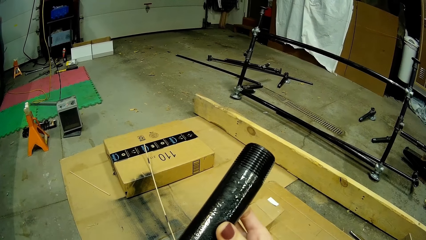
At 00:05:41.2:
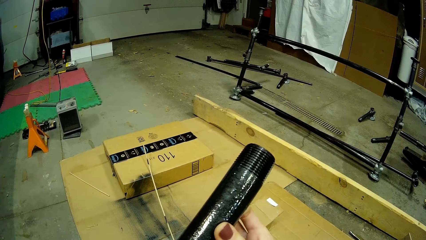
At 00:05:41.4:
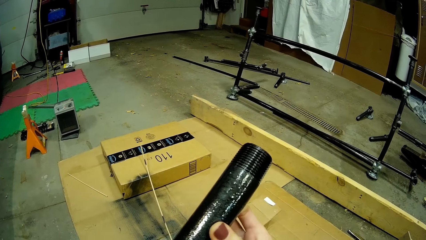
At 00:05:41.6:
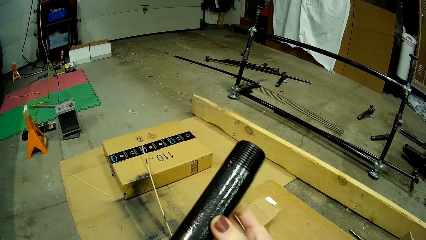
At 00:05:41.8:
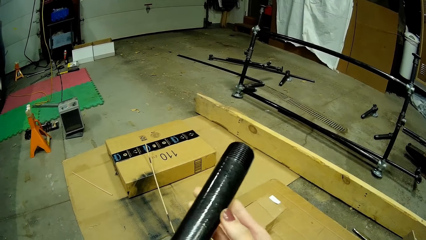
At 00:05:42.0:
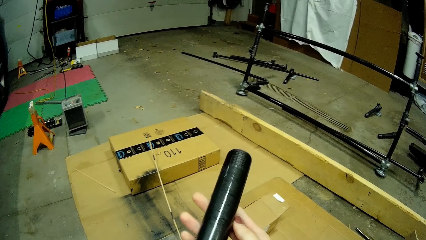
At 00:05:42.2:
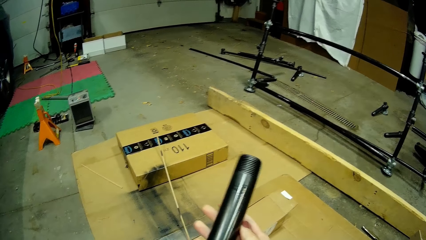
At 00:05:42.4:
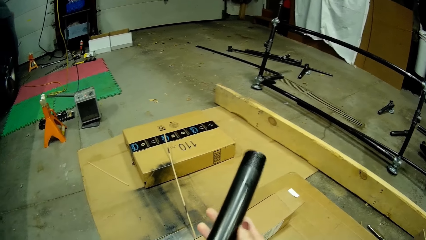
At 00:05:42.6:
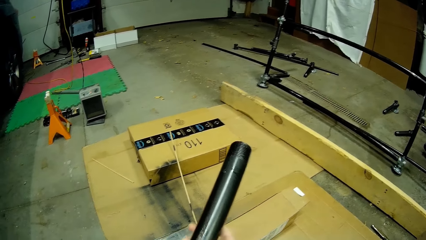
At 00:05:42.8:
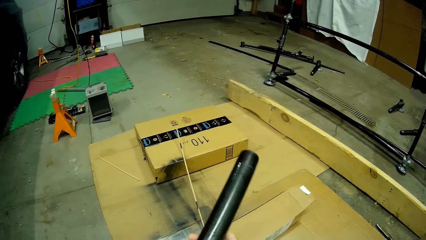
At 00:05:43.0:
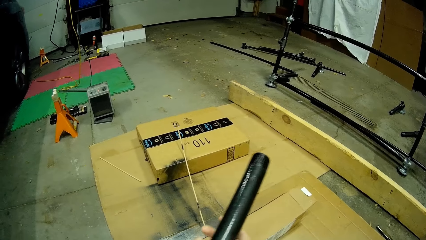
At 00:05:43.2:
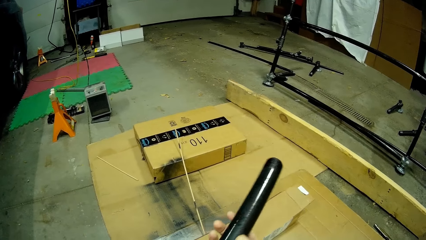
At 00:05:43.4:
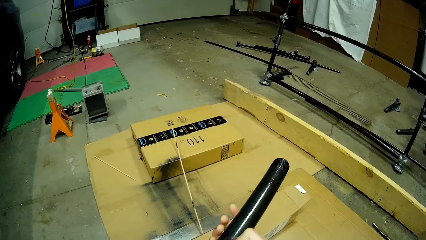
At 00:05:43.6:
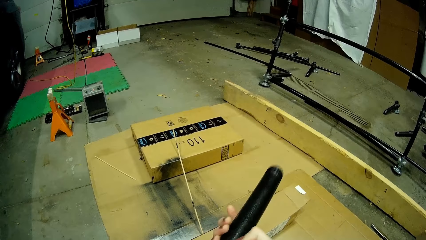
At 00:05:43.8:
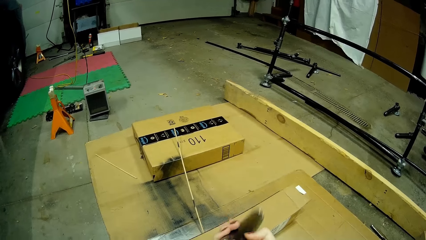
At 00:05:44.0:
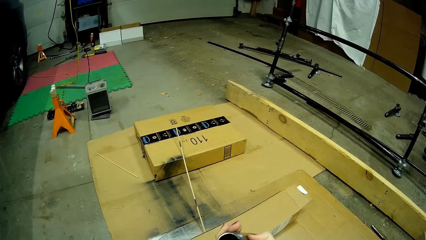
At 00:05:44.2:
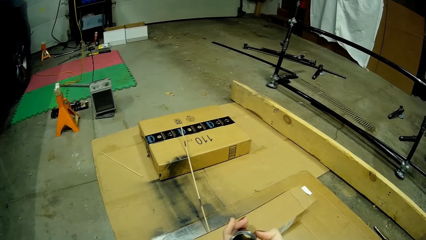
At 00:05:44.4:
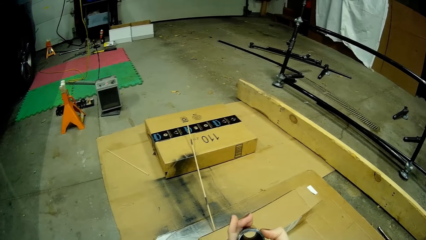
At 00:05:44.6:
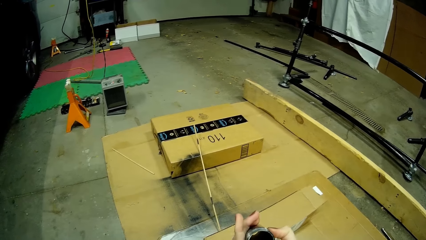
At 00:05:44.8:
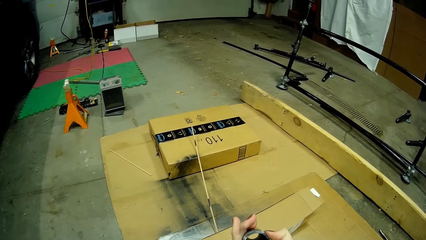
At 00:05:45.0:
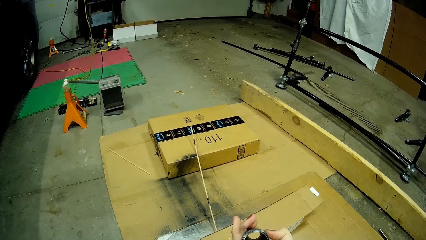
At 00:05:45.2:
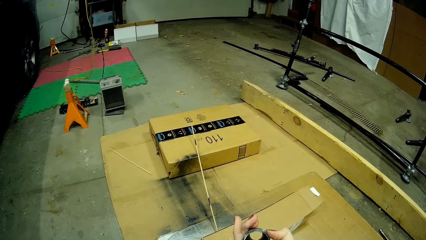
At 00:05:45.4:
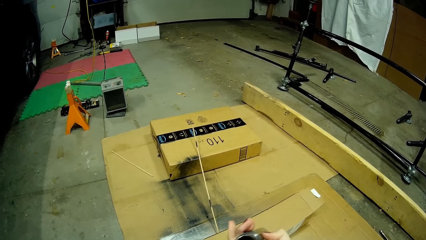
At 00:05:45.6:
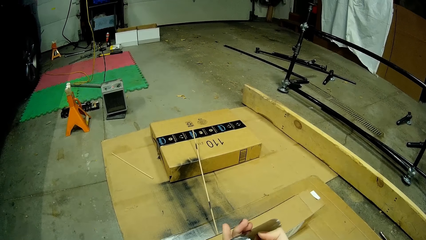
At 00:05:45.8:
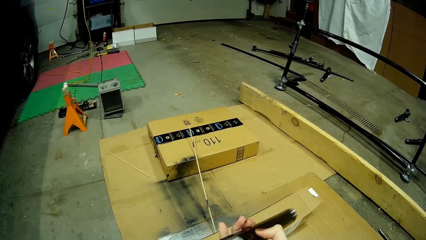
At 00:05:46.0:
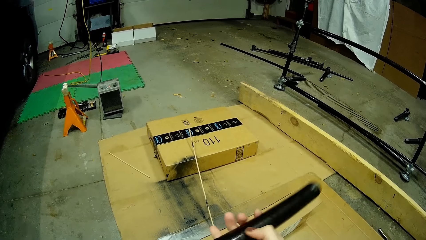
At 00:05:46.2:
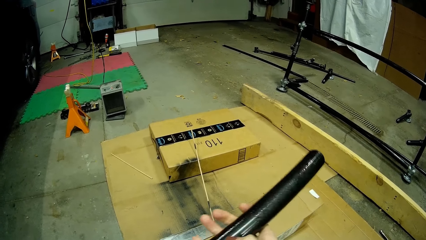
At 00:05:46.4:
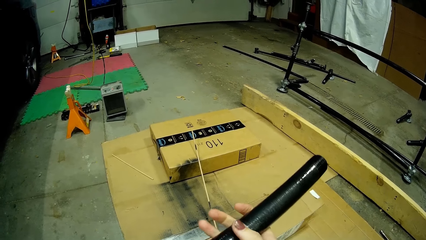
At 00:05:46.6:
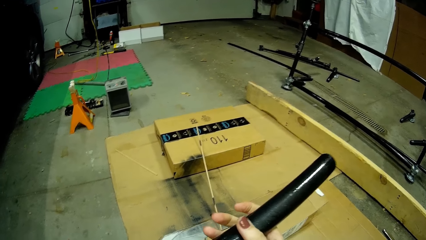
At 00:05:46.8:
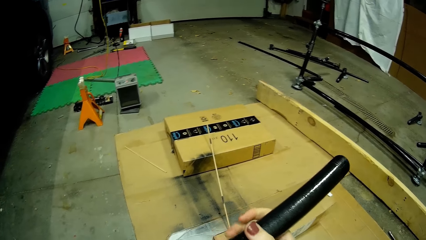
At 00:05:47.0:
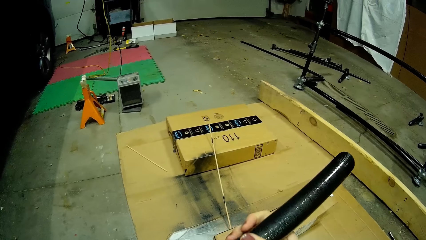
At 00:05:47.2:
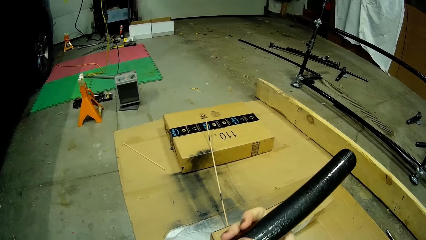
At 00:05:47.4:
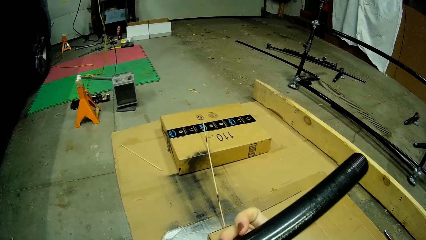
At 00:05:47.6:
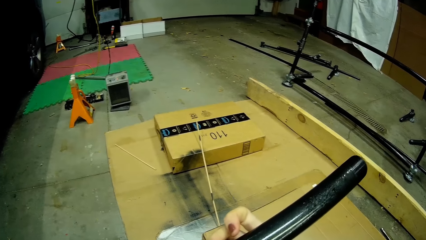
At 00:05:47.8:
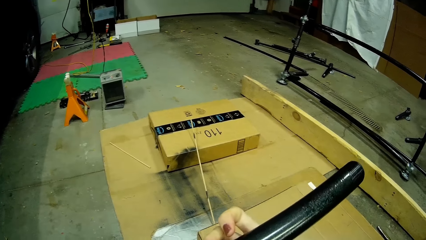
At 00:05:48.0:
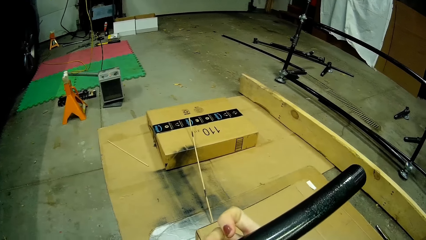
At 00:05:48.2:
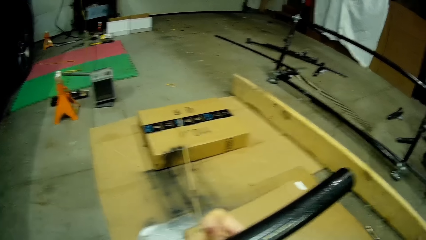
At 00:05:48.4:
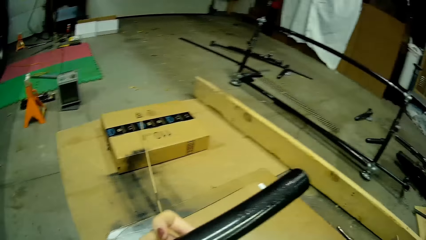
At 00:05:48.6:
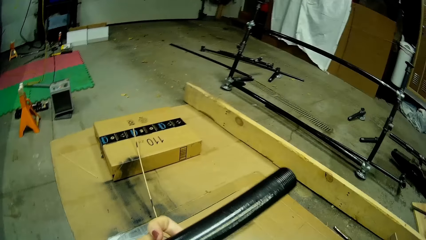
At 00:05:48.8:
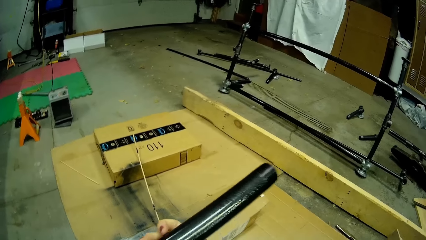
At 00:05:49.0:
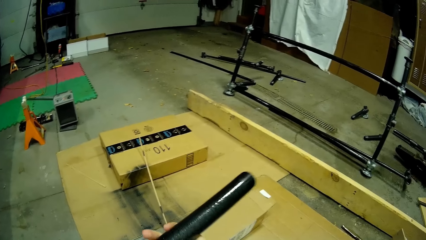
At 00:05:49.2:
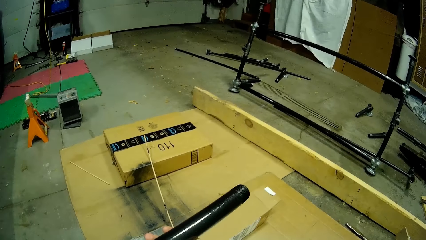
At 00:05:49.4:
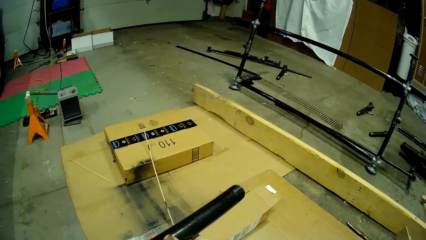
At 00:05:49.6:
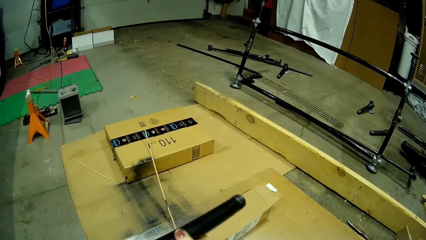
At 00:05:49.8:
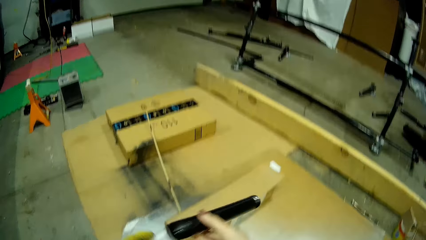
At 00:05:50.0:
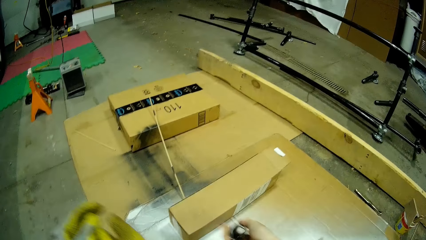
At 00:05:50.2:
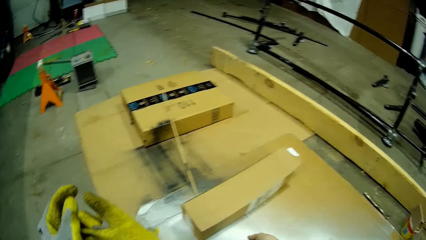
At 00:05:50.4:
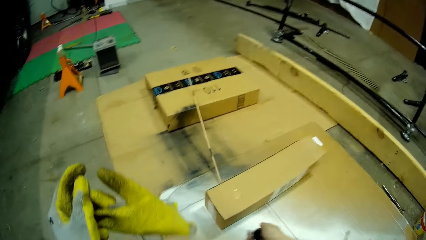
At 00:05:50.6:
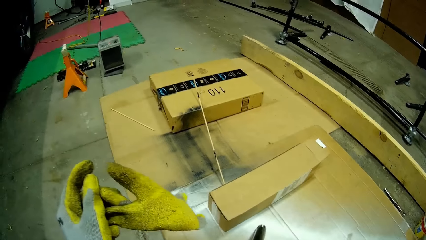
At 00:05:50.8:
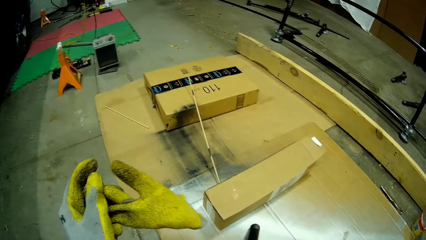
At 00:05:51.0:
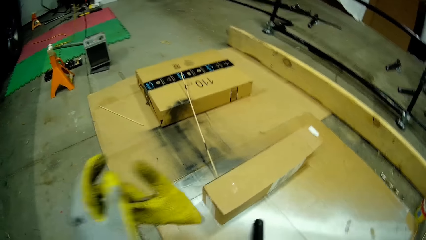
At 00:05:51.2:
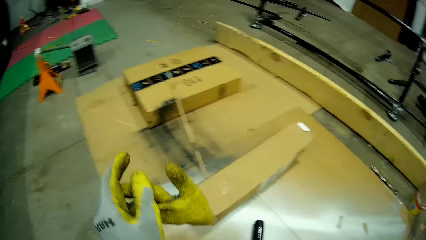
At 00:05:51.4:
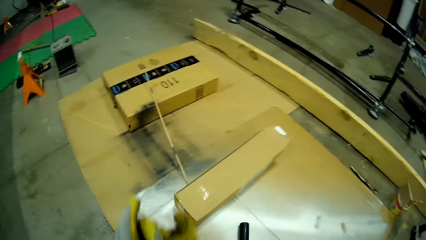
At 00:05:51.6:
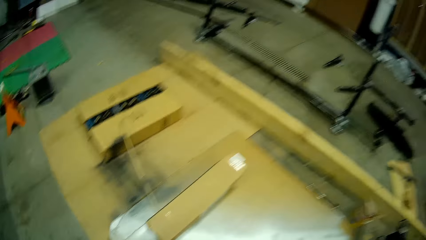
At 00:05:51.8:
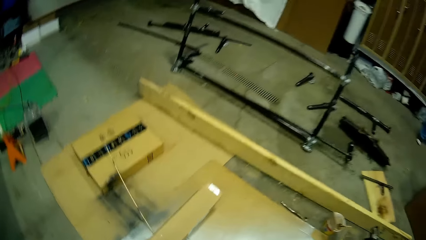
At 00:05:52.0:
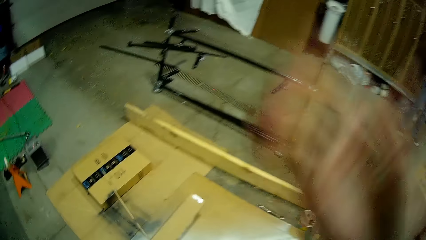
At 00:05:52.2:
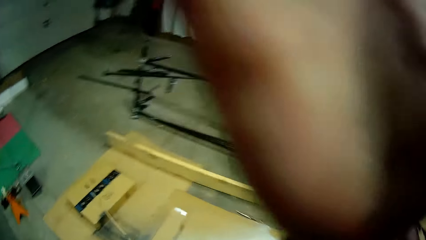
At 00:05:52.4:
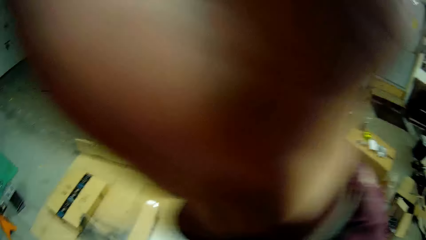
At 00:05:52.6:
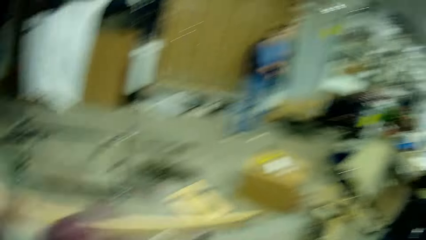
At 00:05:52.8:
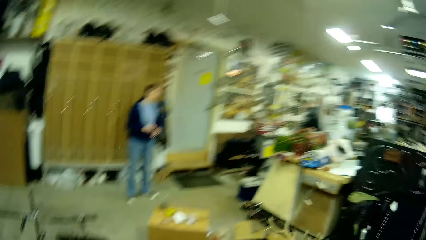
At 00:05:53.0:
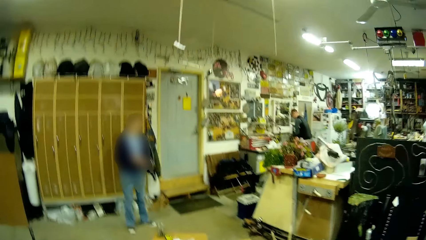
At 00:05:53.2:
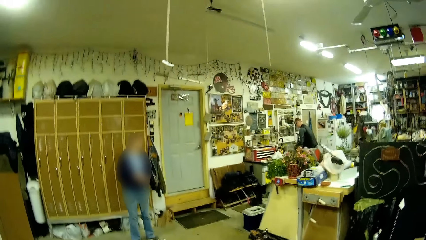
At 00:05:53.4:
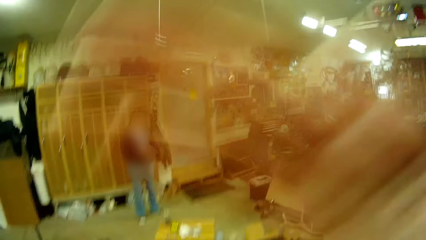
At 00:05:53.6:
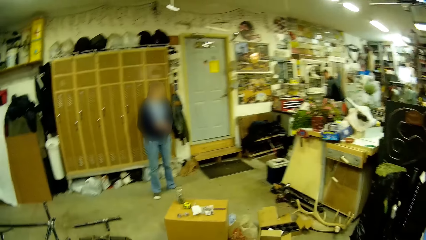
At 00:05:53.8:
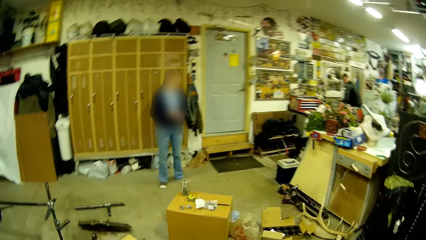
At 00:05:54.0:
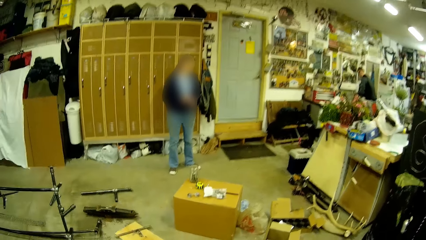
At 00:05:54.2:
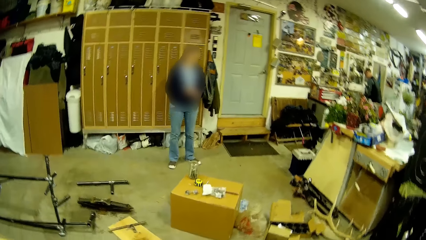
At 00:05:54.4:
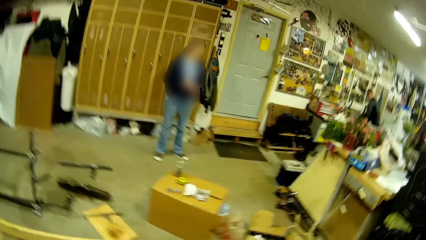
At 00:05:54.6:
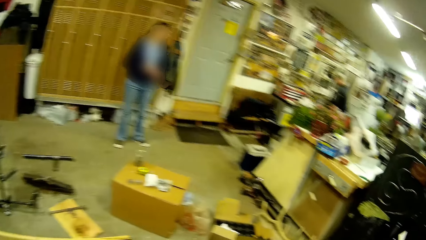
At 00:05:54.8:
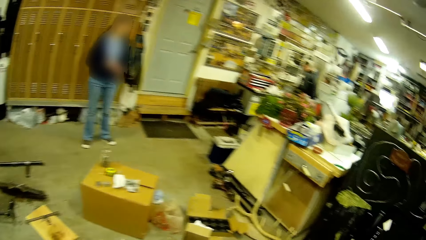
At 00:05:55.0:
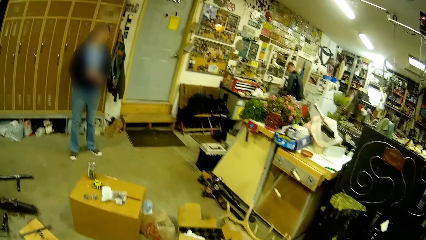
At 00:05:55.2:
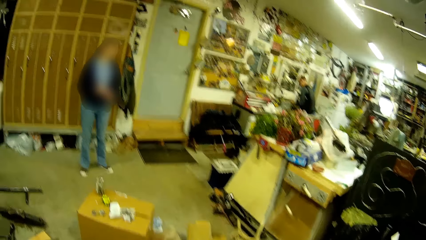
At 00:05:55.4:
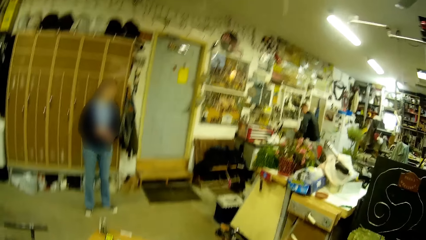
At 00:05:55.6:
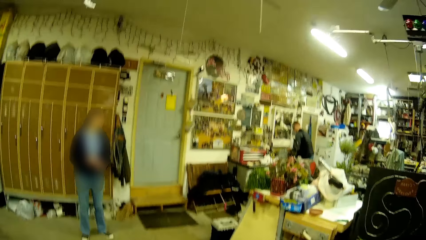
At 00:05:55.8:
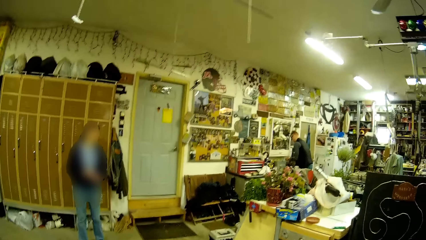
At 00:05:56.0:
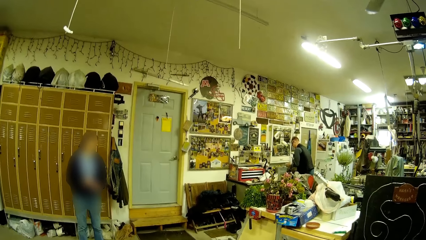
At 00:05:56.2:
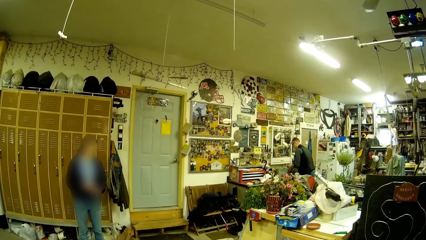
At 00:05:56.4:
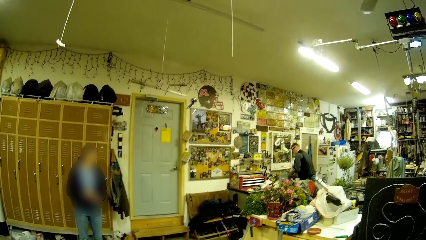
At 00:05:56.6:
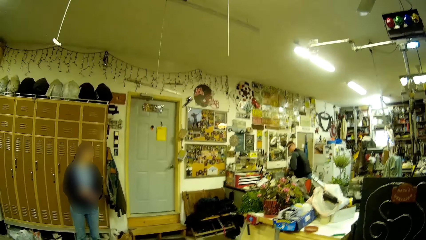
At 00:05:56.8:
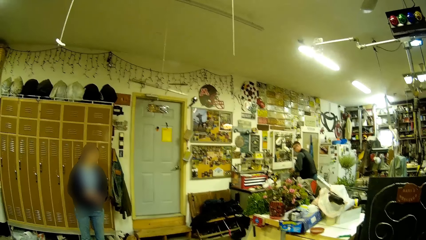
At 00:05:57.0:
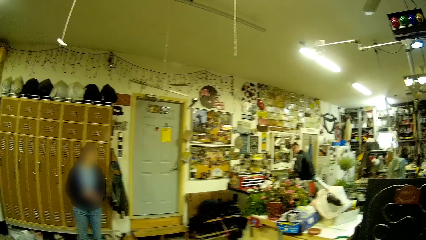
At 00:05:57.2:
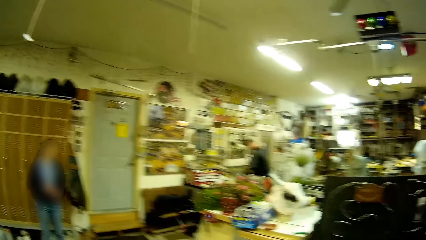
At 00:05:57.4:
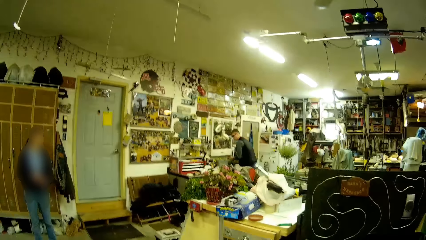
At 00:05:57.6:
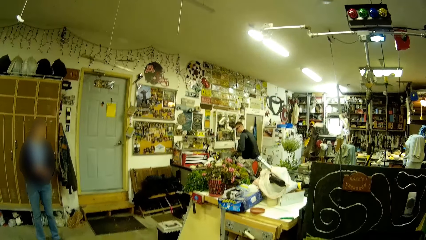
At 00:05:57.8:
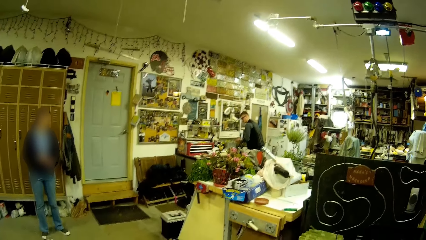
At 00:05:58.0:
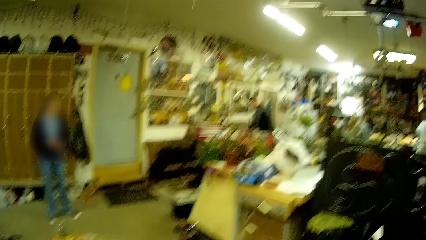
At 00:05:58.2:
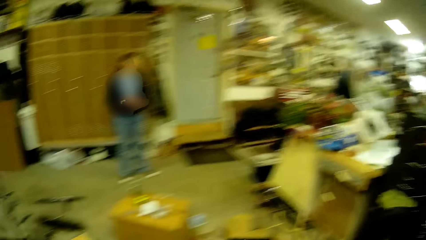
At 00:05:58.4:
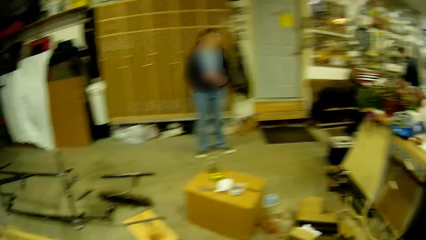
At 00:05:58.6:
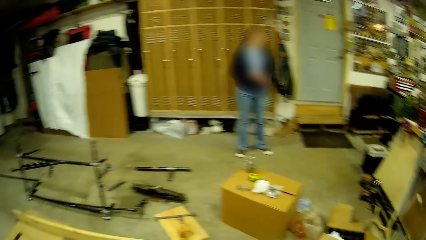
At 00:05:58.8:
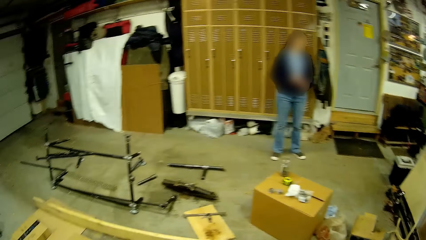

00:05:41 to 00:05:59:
The camera wearer drops the stainless steel fitting with her right hand inside the cardboard box. She raises her right hand towards her face.
